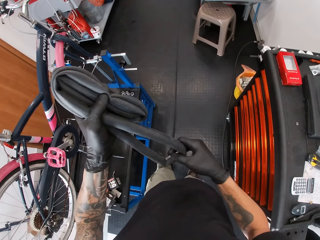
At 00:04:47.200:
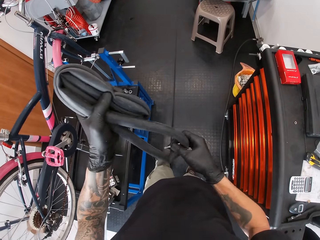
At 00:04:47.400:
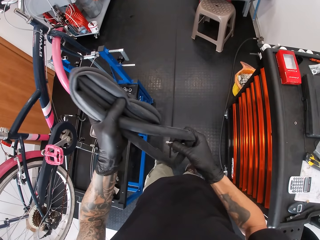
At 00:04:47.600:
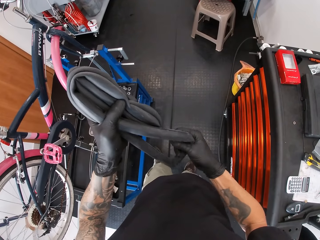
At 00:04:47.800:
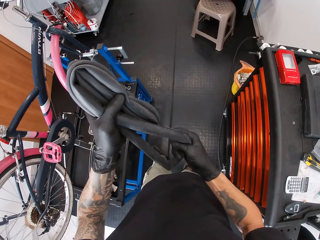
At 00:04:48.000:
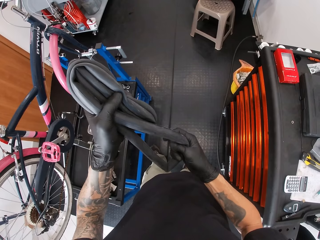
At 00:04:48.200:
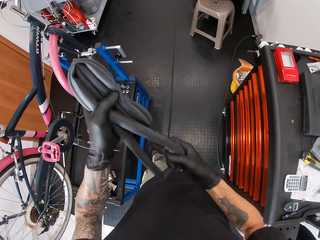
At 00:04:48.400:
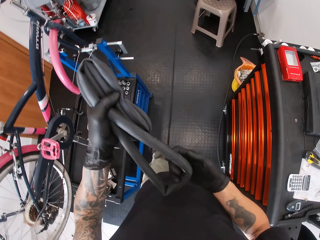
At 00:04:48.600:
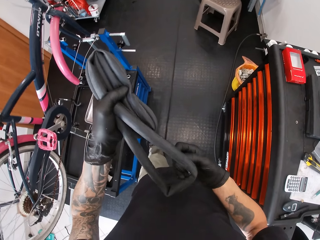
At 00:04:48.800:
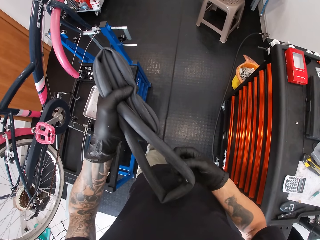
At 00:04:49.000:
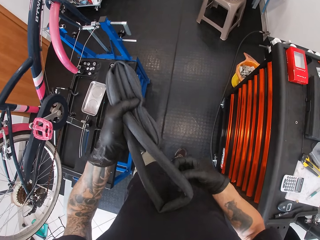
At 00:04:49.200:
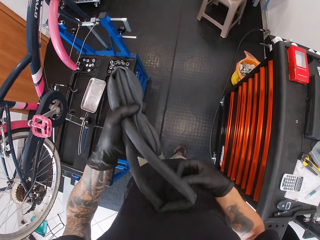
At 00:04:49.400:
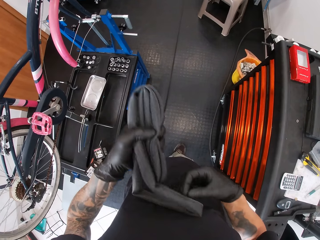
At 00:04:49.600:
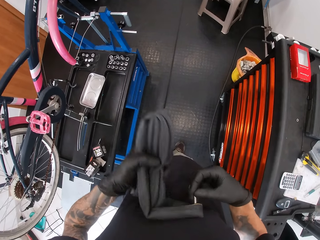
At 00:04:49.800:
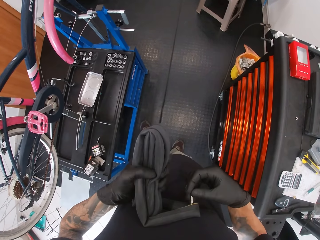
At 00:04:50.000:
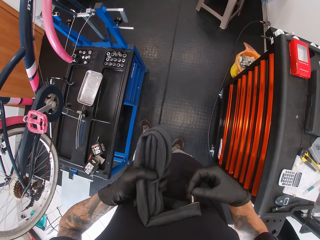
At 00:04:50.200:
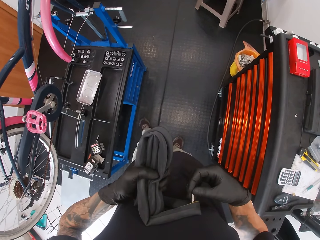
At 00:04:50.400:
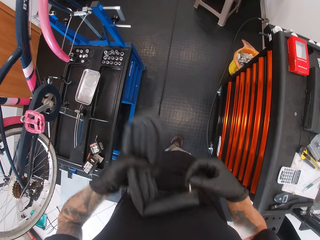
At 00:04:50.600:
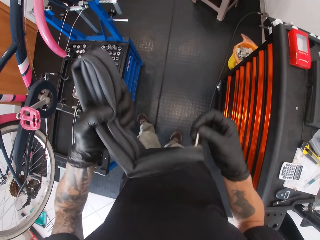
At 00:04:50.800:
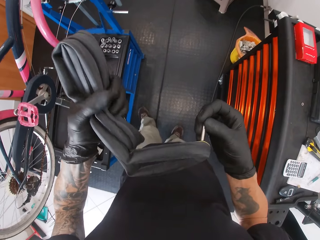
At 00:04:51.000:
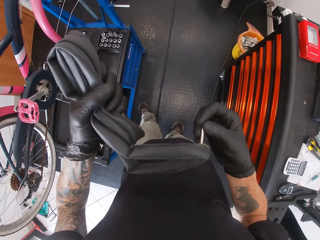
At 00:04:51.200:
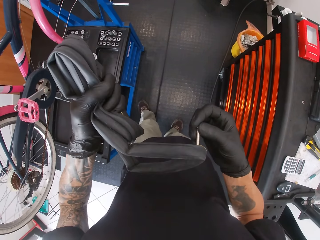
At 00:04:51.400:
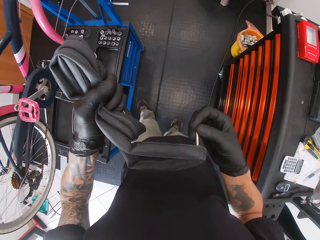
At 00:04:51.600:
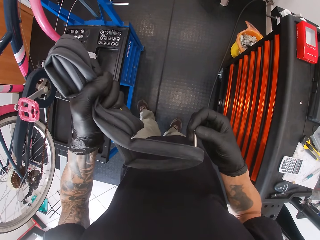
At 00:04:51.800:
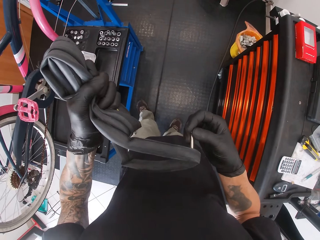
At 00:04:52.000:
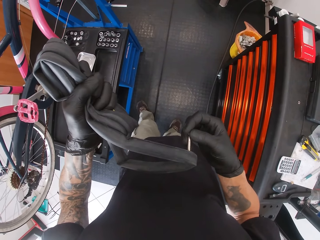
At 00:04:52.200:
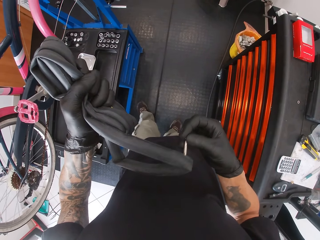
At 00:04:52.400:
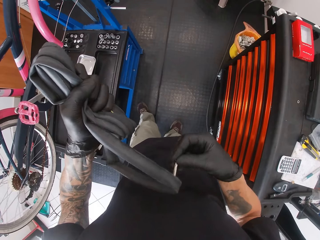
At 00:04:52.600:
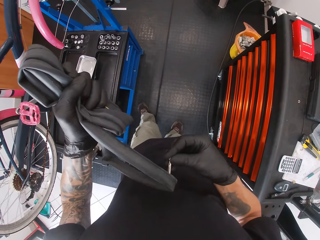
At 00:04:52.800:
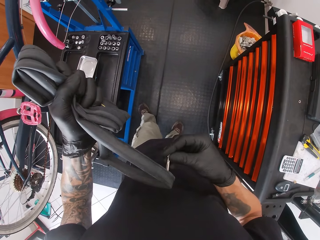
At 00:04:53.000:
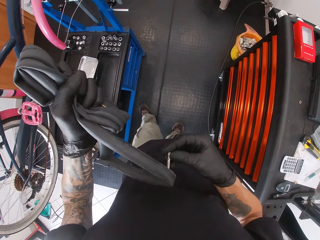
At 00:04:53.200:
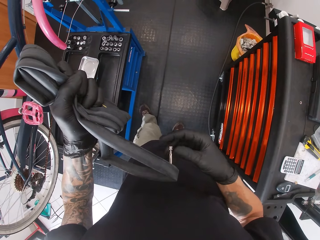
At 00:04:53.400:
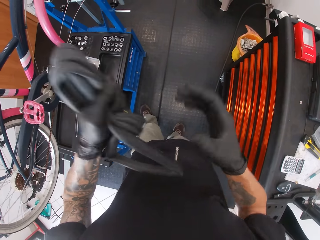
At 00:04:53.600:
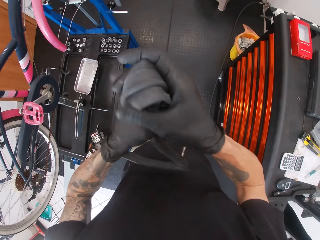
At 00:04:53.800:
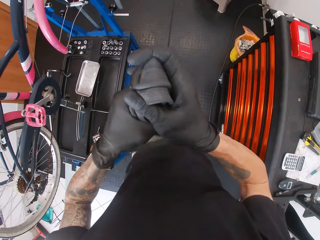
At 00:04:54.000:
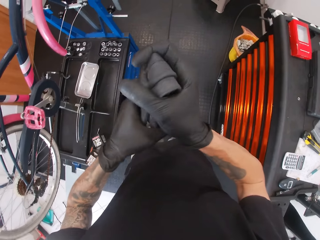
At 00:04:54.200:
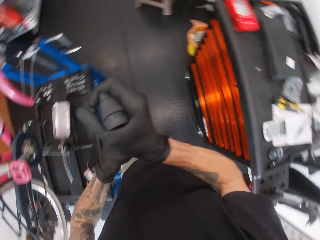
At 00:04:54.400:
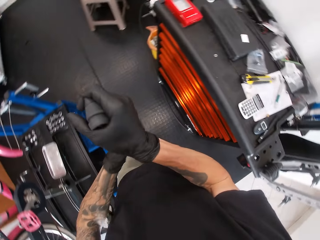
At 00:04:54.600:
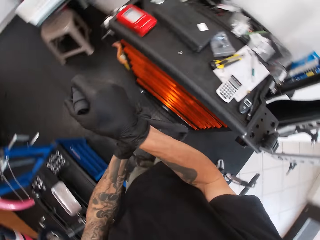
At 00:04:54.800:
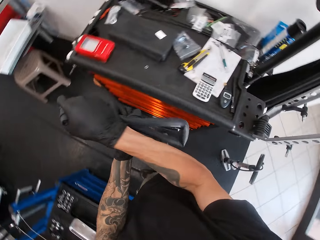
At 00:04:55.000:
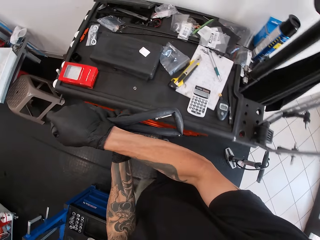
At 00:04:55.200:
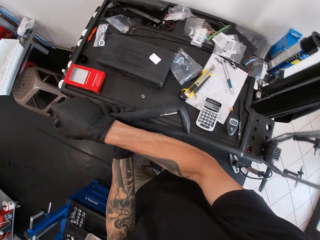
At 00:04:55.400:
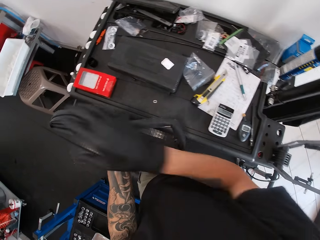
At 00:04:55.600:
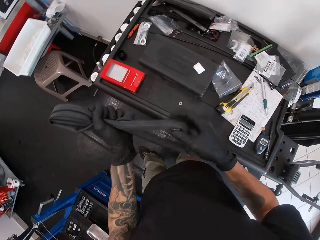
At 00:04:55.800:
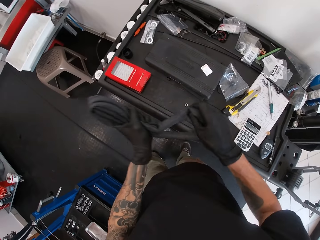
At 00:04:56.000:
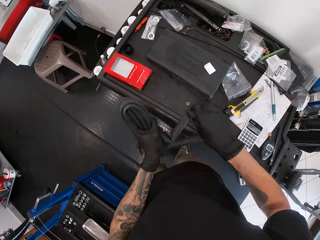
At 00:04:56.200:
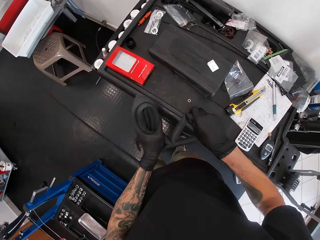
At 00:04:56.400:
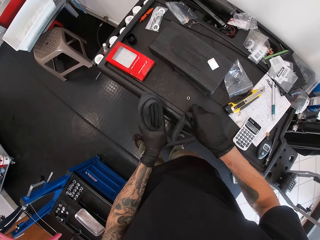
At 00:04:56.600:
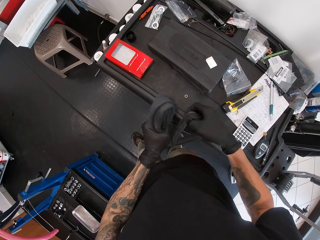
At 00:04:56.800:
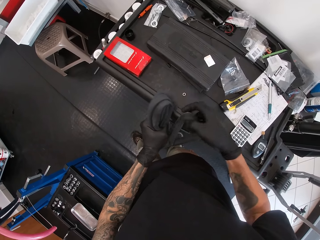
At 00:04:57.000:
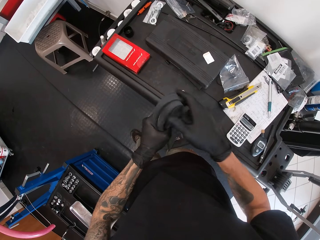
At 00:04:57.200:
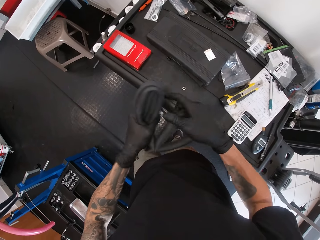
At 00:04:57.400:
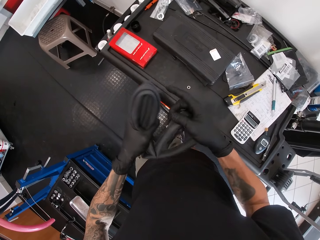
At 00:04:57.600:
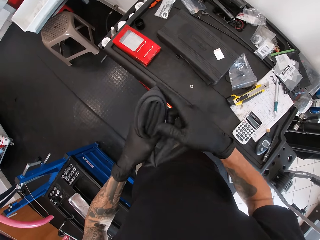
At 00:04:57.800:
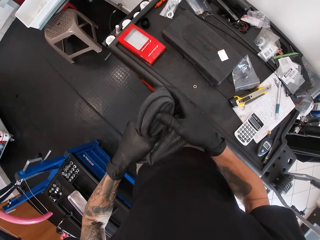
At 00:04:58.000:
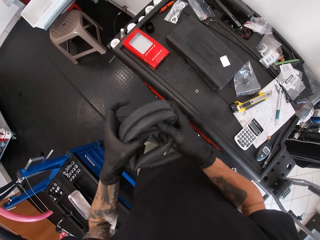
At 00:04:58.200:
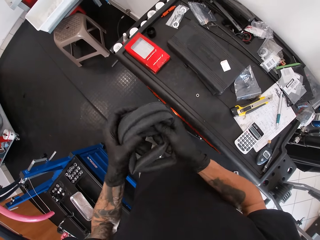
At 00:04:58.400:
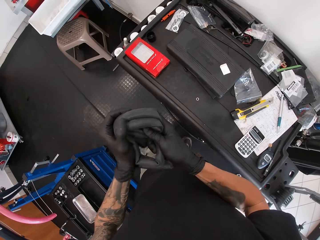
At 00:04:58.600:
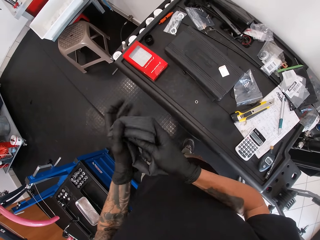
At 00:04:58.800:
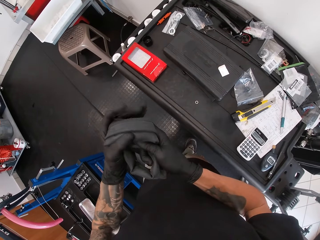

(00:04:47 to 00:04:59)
The camera wearer holds the bicycle inner tube valve with his right hand. He opens the tube nut and the pressure comes out. He squeezes the bicycle inner tube with both hands. He drops the bicycle inner tube valve on a table with his right hand. He squeezes the bicycle inner tube with both hands.

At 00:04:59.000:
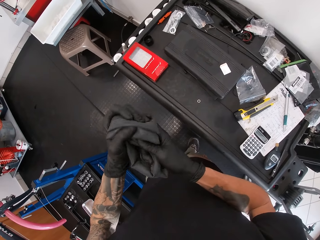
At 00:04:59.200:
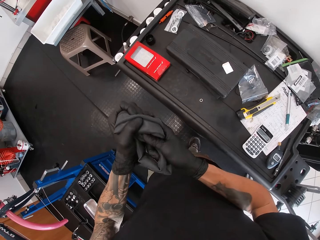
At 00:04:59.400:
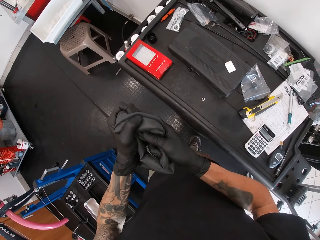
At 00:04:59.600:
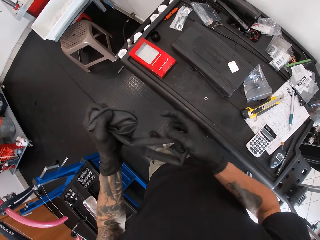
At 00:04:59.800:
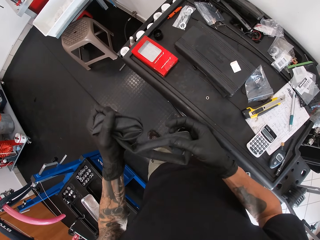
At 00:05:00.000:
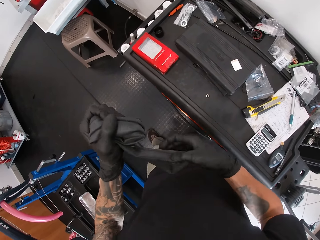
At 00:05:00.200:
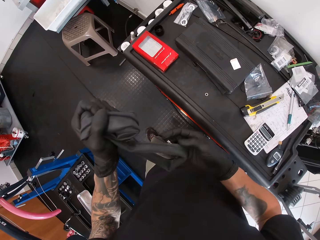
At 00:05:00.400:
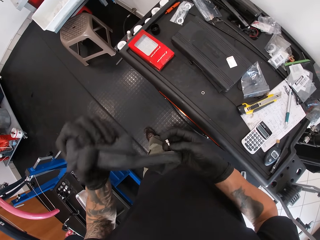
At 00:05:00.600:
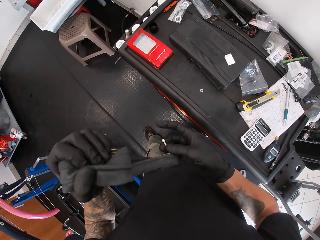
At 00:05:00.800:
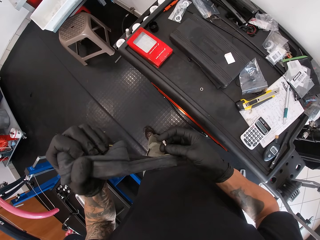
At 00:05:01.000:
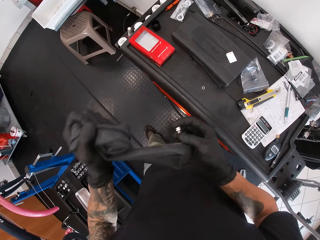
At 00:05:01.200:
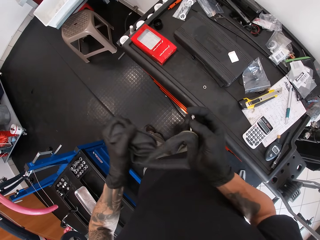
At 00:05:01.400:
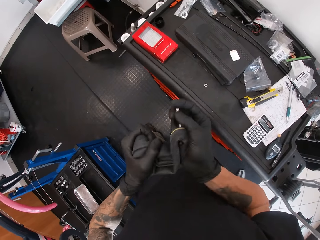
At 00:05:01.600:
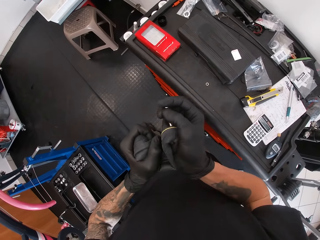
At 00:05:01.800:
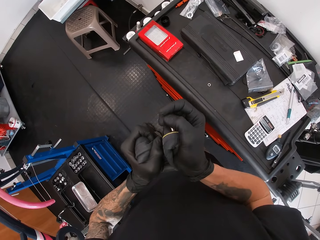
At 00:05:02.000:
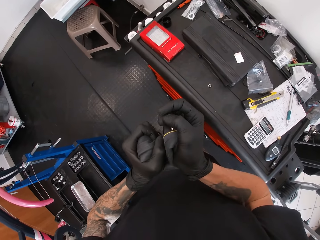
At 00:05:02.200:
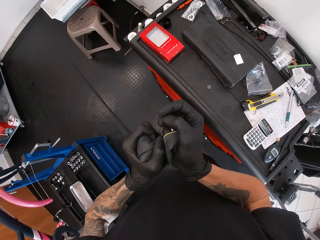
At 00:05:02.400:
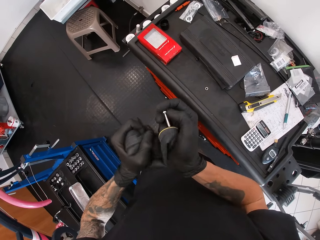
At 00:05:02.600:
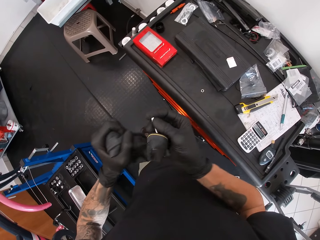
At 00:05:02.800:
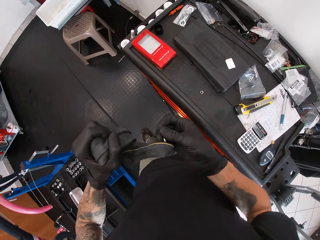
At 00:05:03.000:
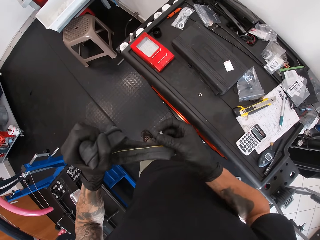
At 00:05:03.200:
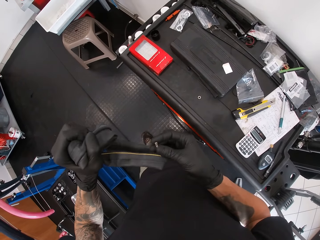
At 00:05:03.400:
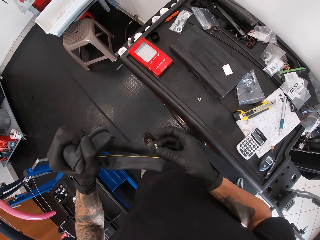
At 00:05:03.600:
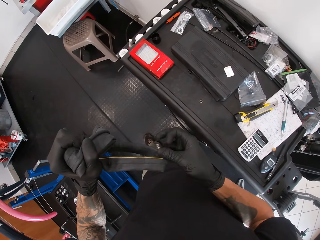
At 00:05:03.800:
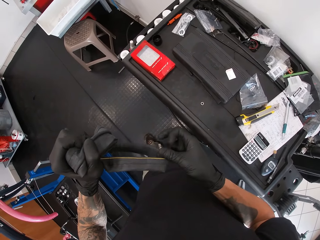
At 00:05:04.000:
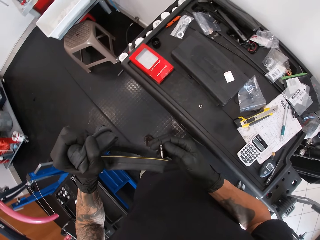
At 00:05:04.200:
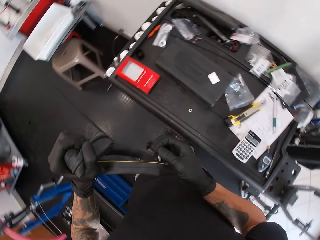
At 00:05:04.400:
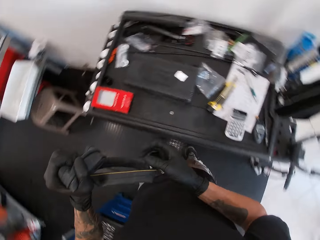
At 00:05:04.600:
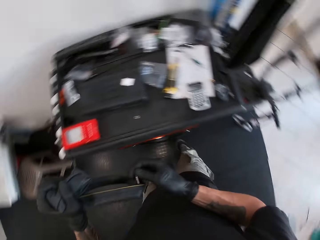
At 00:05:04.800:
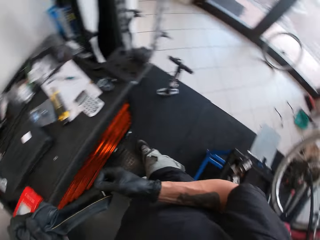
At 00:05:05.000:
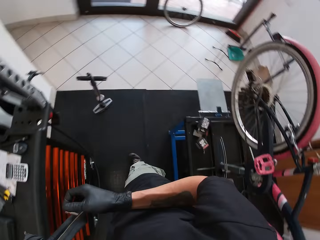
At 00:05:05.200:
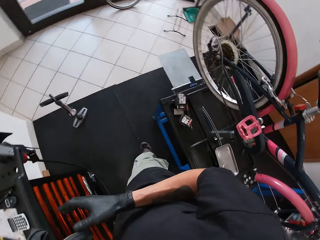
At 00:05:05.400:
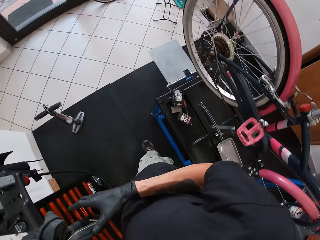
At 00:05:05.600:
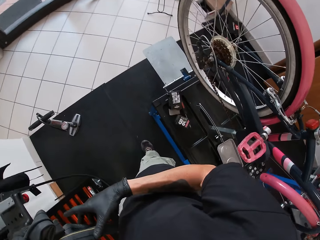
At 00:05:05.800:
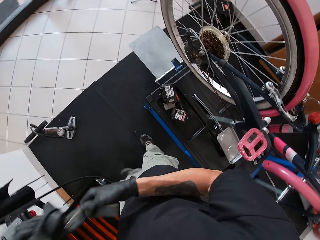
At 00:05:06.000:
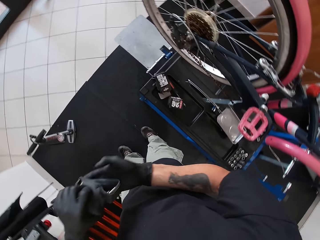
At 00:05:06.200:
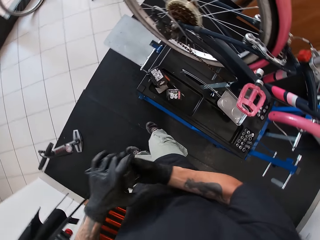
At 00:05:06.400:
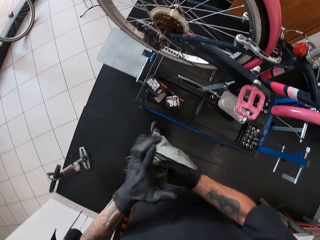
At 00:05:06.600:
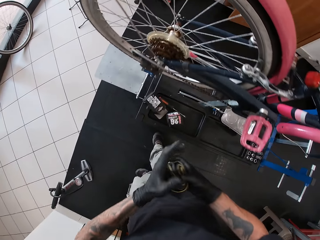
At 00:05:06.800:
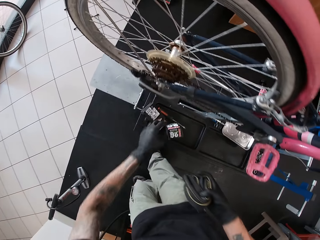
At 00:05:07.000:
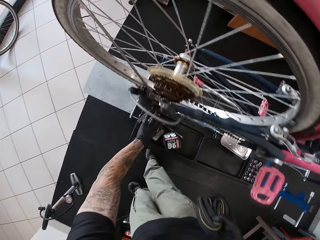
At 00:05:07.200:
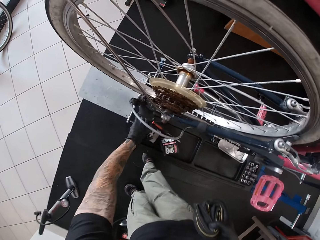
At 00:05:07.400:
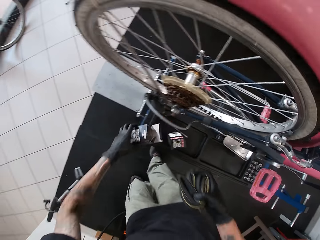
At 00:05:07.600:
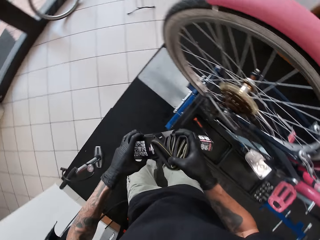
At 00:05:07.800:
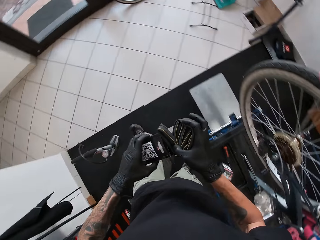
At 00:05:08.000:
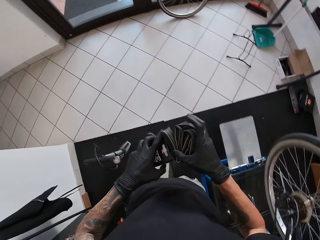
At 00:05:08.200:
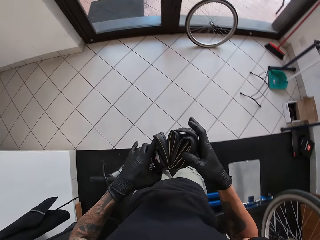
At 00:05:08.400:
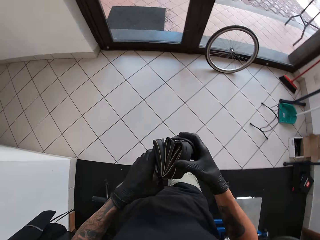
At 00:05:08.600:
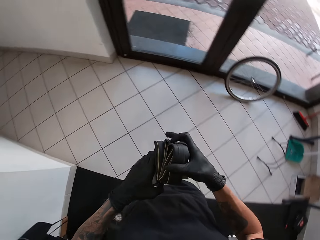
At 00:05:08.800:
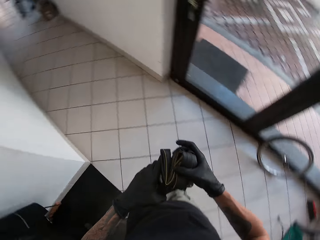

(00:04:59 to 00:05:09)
The camera wearer folds the tube. He holds the bicycle inner tube valve with his right hand. He presses the tube with both hands to make sure there is no pressure inside. He tightens the bicycle inner tube valve with his right hand. He picks up a pack from the bicycle service ramp with his left hand. He puts the bicycle inner tube inside the pack with his right hand.
